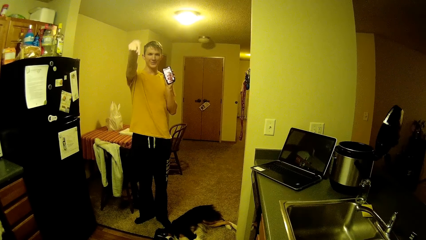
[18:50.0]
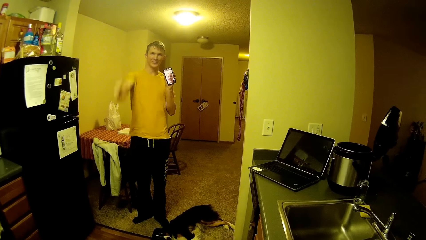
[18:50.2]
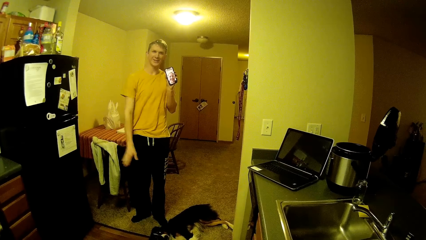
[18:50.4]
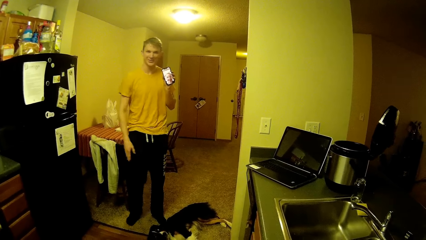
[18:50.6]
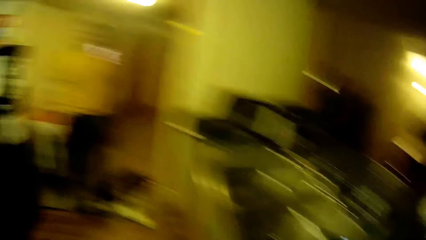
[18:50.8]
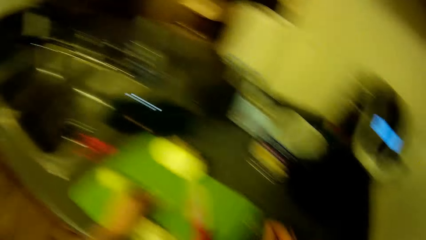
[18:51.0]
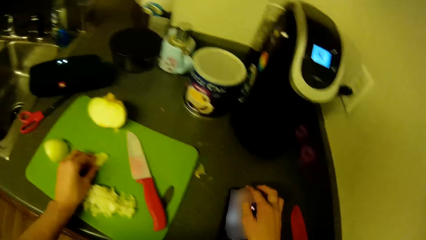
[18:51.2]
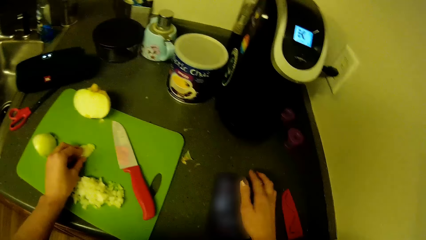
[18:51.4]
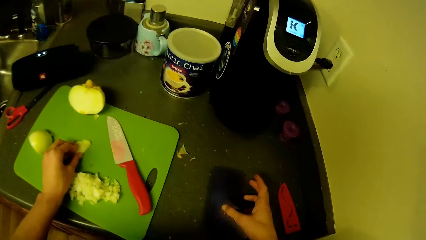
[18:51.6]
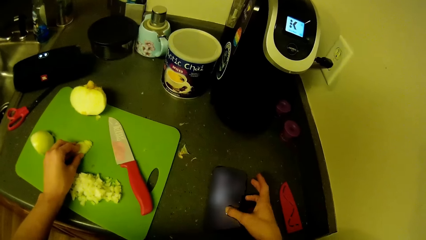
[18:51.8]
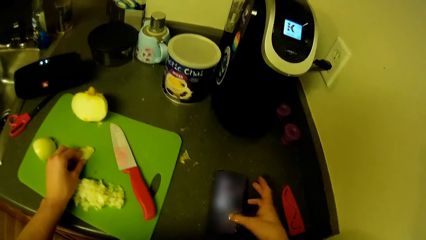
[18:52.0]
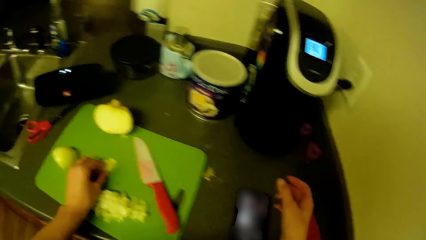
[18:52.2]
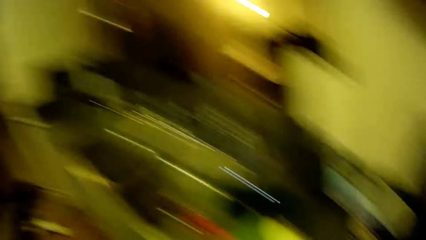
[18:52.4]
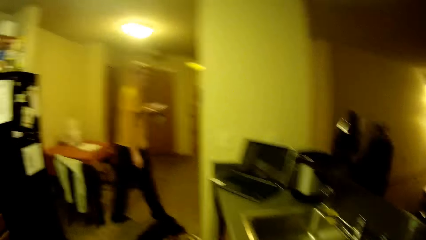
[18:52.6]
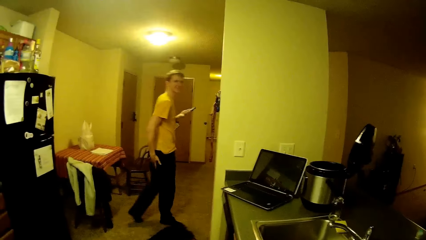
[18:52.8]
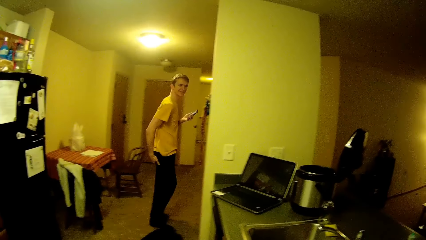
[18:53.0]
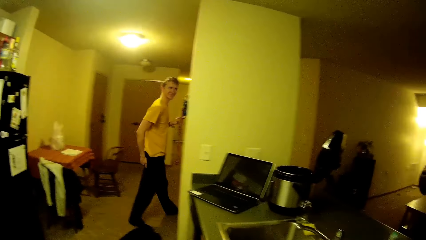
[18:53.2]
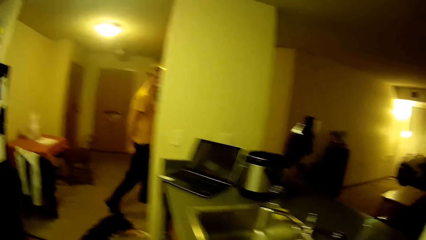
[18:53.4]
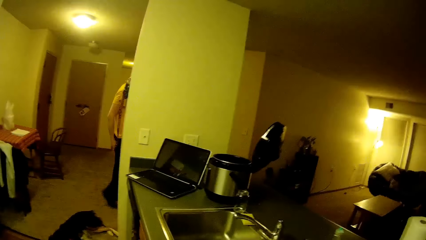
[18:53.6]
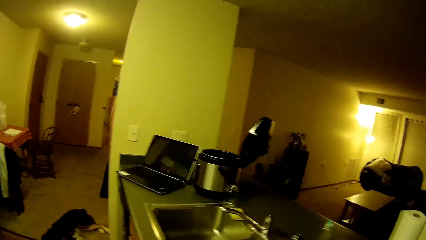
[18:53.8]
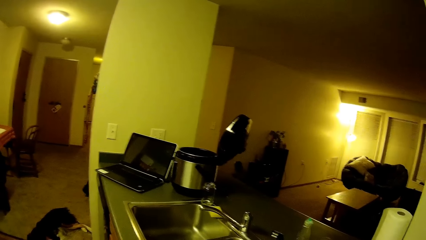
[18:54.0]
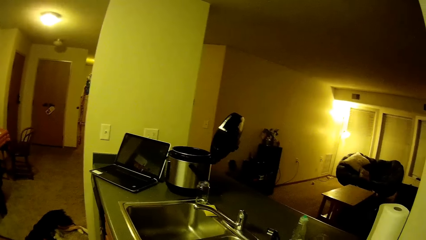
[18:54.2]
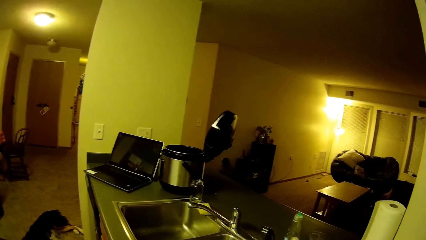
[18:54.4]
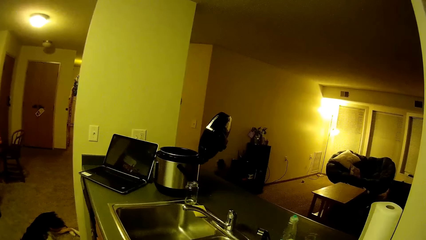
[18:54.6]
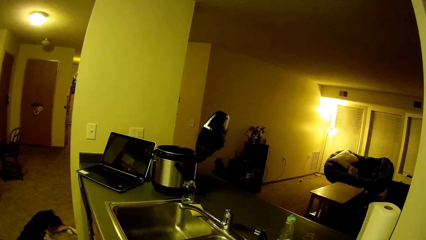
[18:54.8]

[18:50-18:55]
The camera wearer turns the head right. He operates the phone on the kitchen slab with his right hand. He turns the head left. A man touches the pocket and walks in the house to a sitting room.

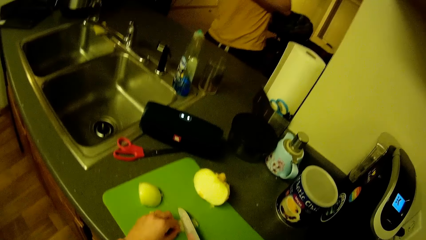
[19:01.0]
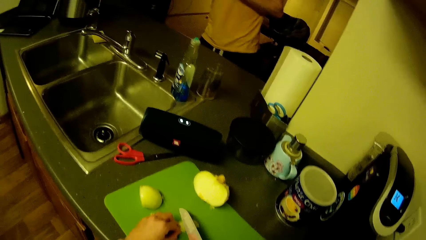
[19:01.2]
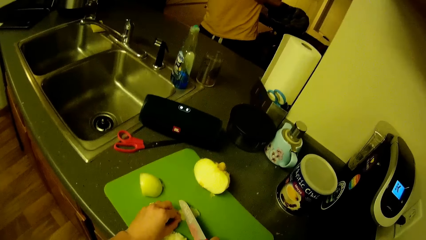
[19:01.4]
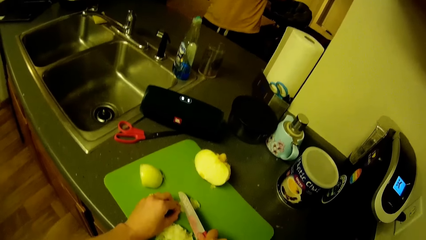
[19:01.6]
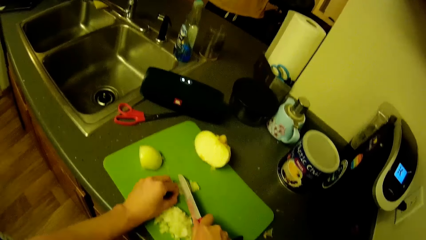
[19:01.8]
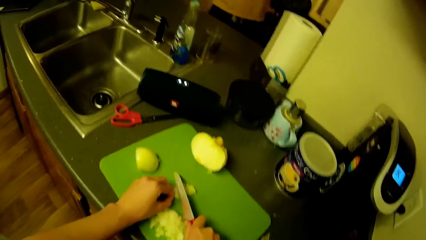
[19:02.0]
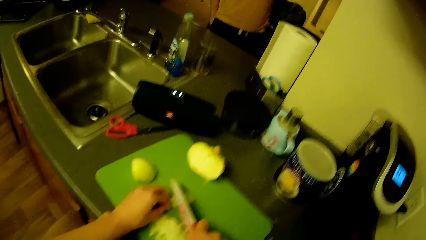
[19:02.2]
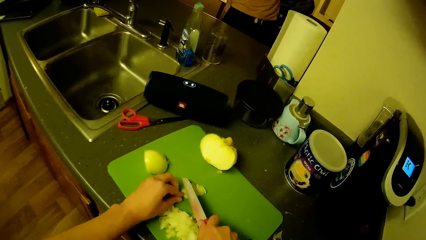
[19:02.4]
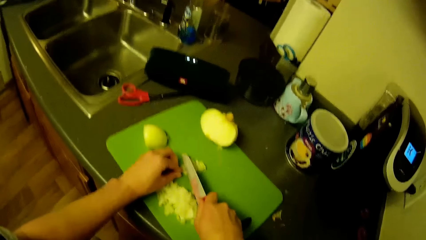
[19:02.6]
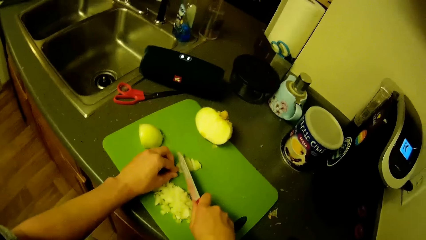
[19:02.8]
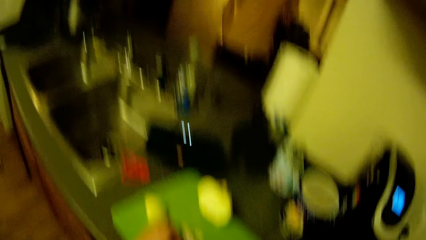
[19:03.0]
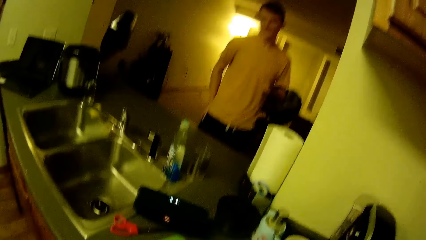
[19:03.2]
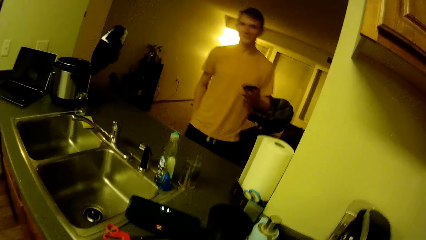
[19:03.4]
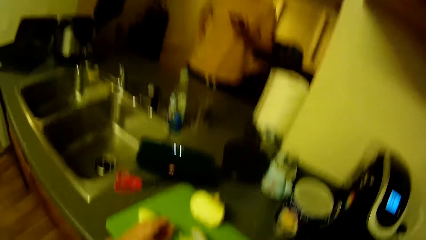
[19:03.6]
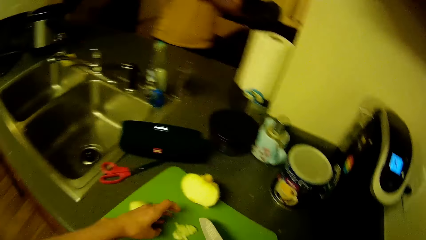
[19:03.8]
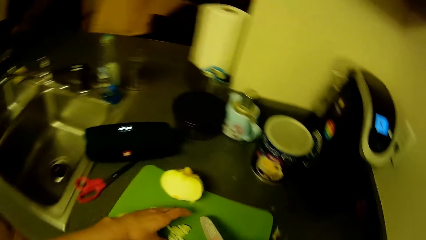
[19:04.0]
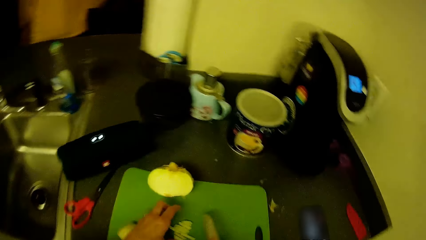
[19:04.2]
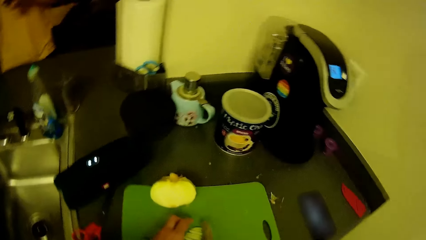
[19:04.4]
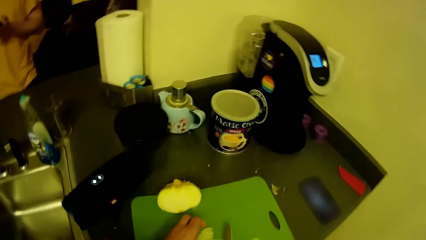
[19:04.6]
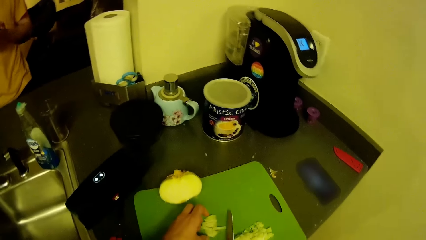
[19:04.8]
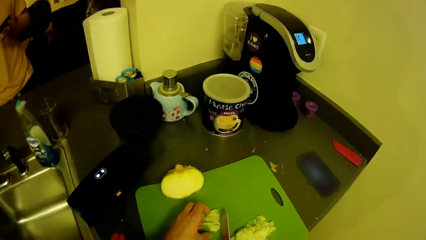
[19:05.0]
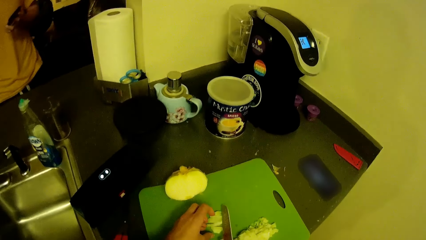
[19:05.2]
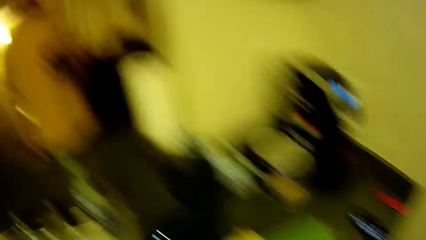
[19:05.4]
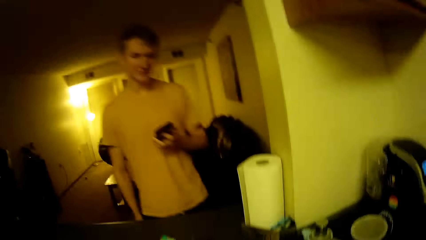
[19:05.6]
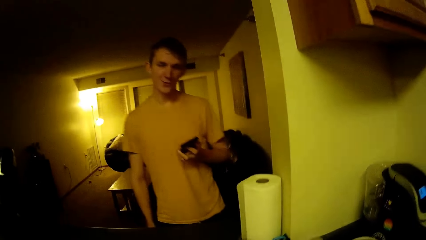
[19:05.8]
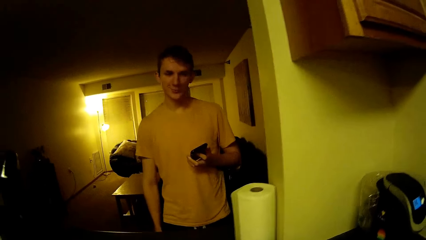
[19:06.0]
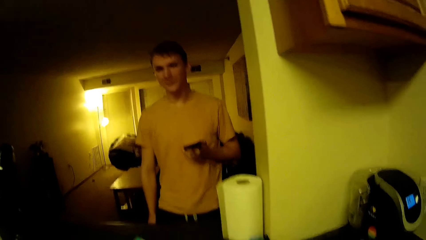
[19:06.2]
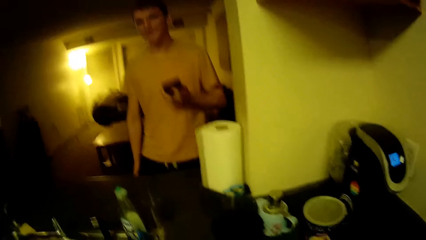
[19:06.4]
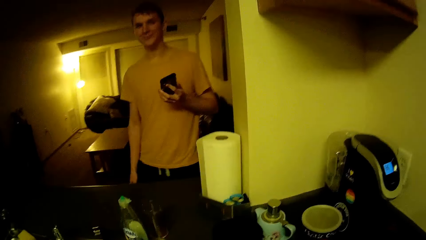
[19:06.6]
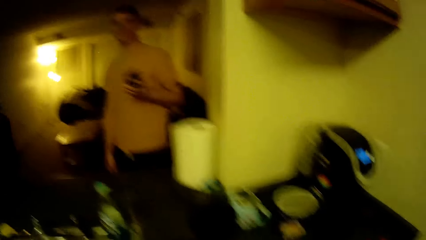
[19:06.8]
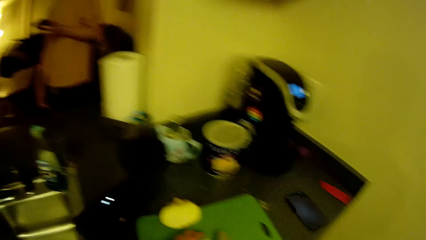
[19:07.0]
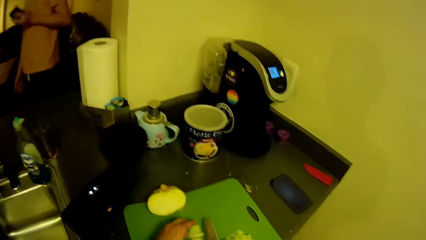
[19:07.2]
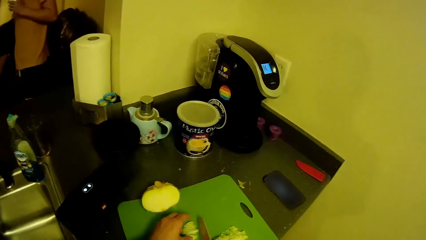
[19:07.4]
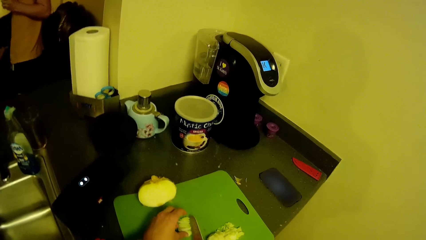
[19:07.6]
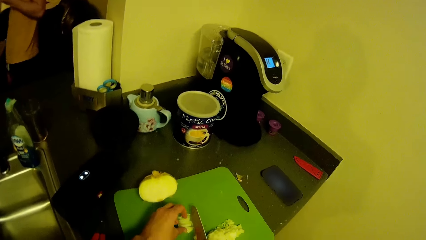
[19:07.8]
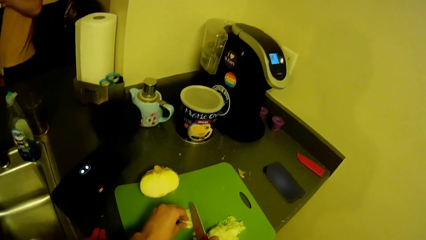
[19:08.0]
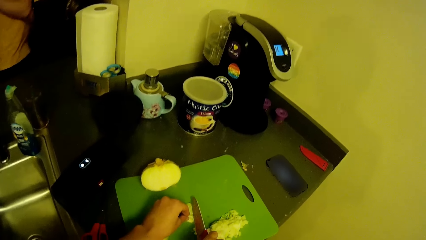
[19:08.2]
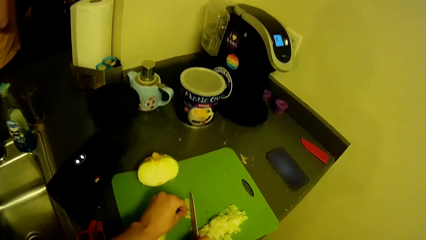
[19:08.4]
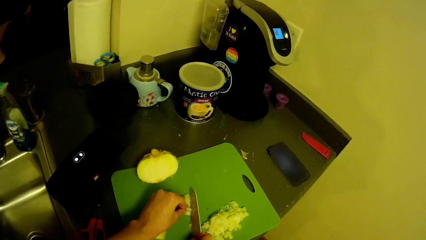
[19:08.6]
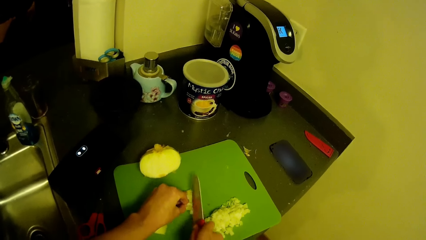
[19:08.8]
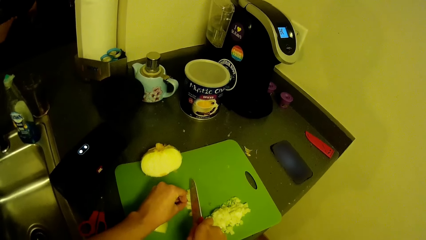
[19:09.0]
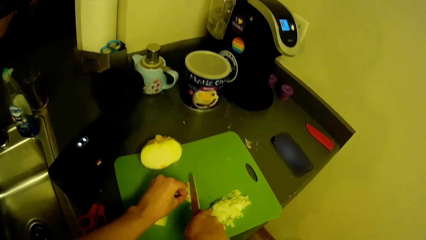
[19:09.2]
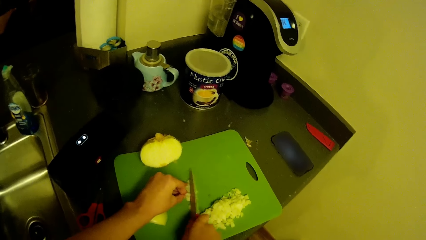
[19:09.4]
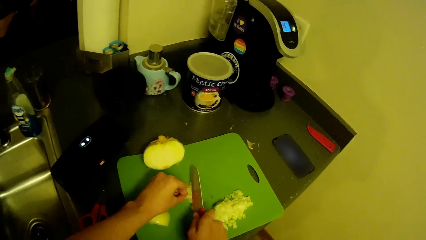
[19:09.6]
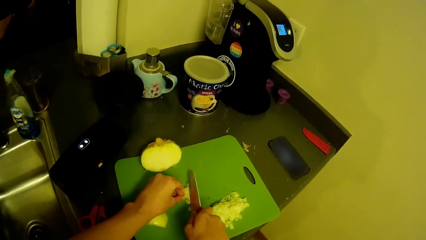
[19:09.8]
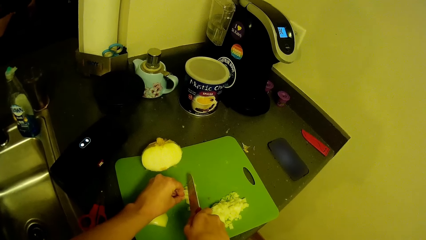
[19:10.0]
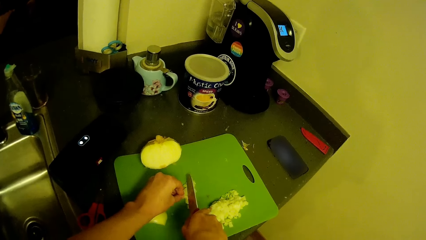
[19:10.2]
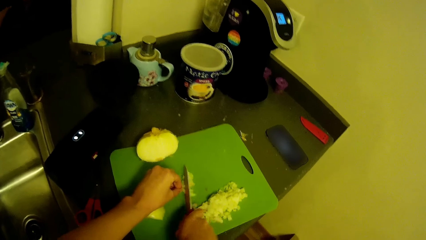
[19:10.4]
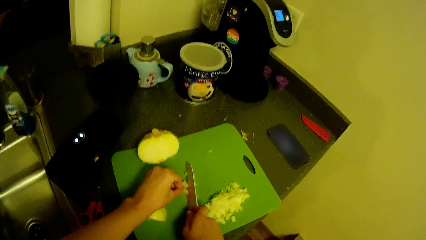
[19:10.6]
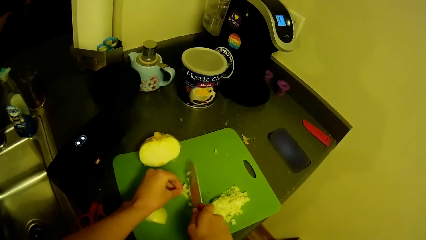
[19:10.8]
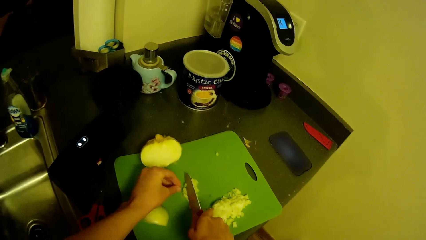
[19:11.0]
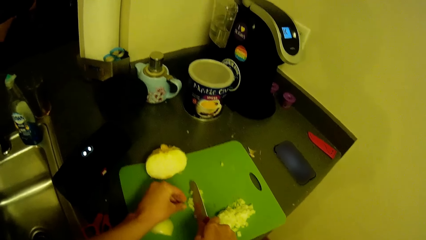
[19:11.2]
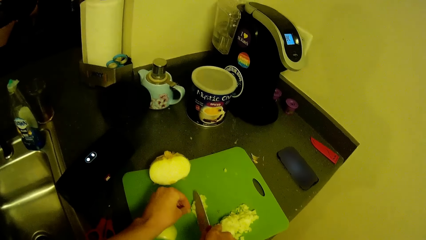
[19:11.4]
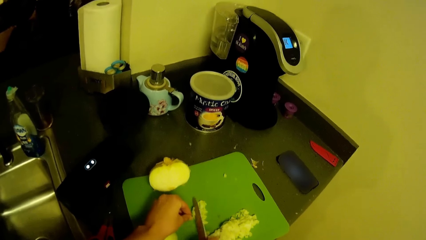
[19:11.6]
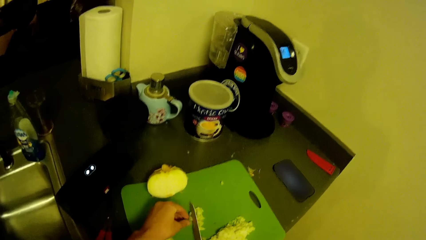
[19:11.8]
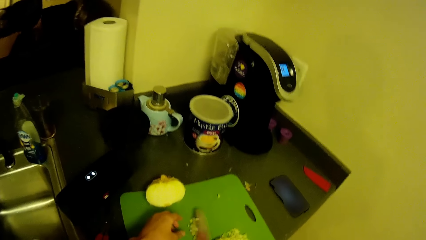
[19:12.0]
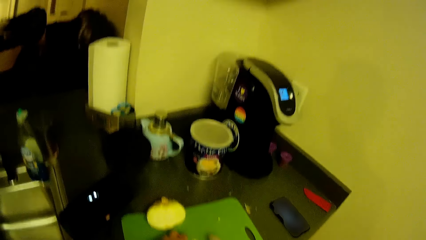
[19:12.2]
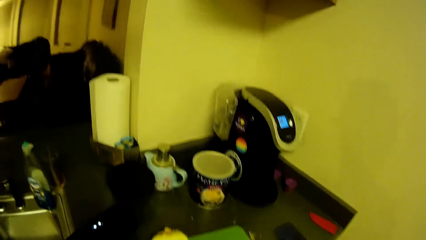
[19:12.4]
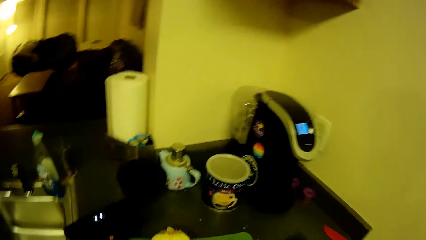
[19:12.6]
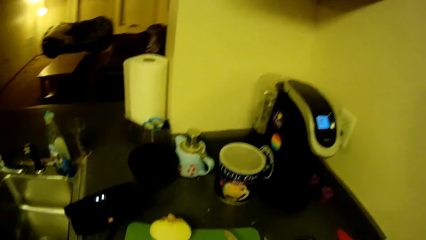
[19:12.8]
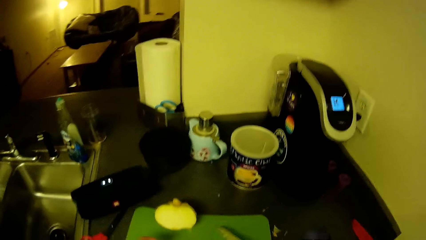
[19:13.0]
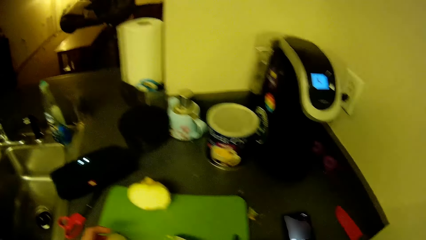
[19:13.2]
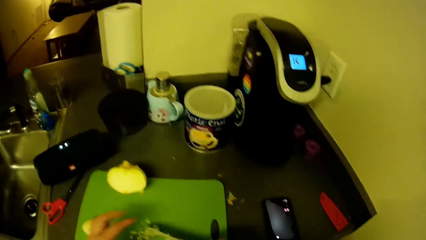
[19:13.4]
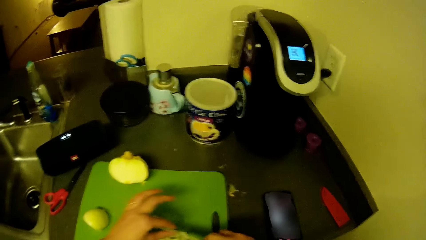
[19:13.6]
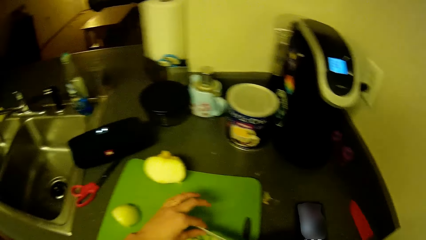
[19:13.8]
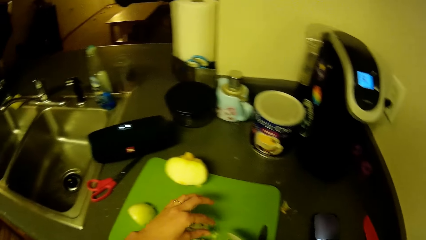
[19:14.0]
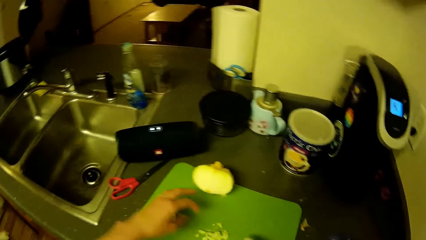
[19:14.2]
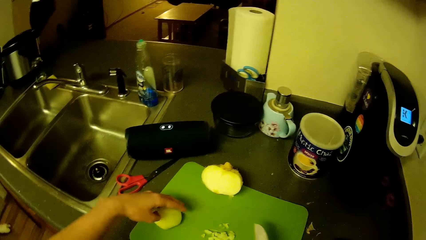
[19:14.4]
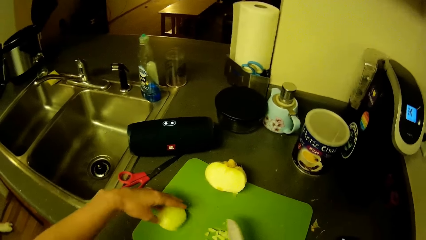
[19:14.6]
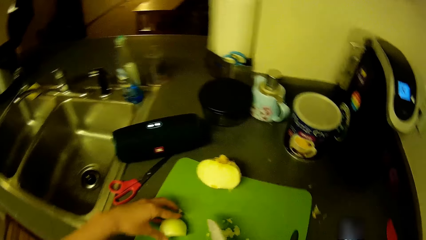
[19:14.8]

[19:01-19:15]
The camera wearer moves the head up. They swing a hand and move the head down. They chop the onion. They move the head up. A man walks in the house. The camera wearer chops the onion. They swing a hand.
